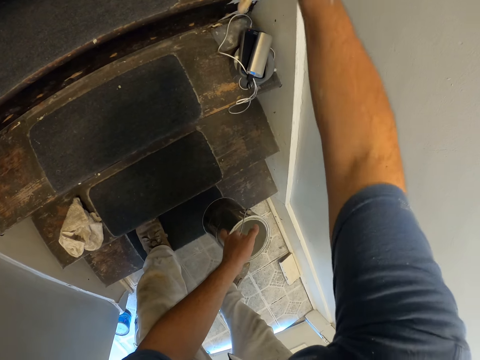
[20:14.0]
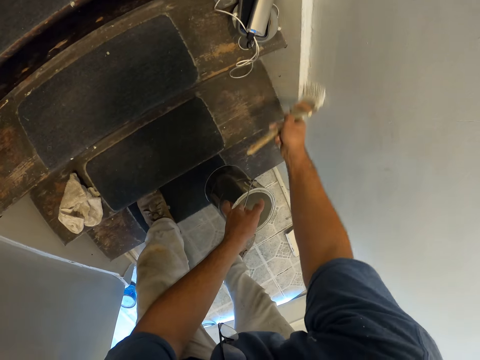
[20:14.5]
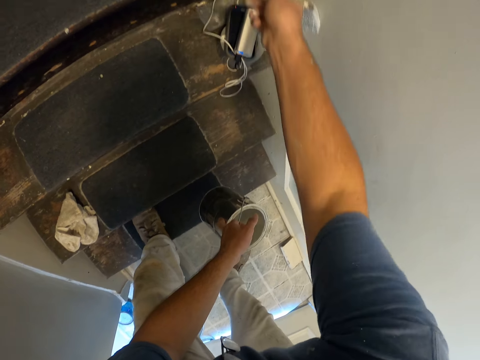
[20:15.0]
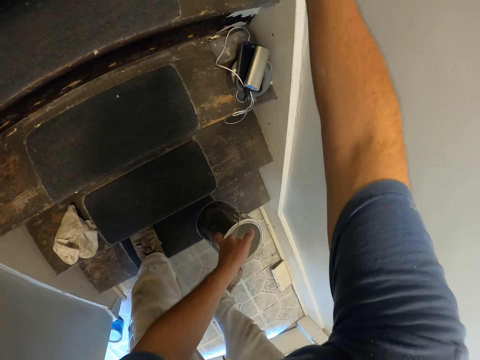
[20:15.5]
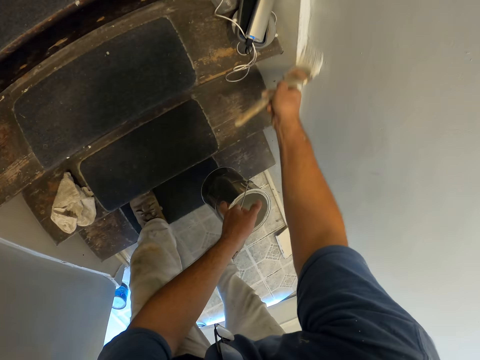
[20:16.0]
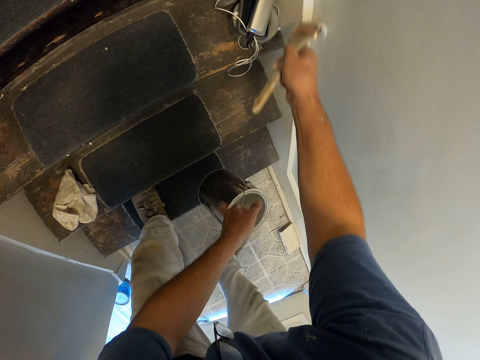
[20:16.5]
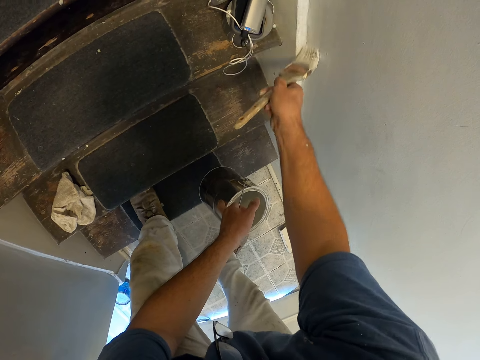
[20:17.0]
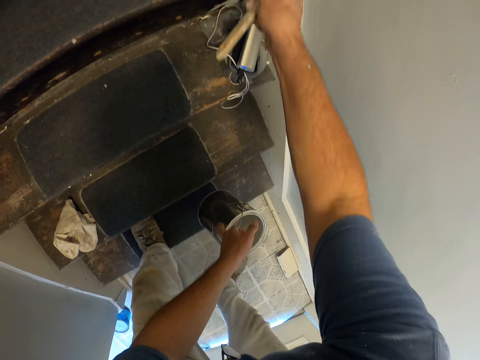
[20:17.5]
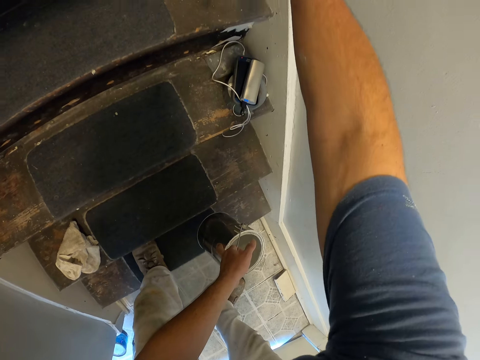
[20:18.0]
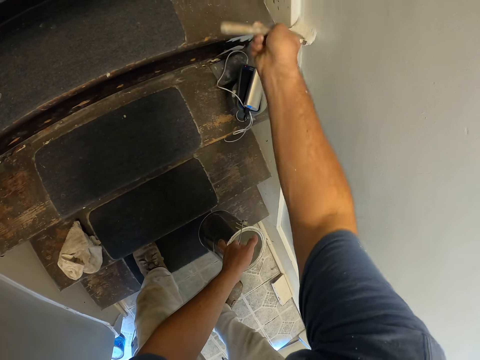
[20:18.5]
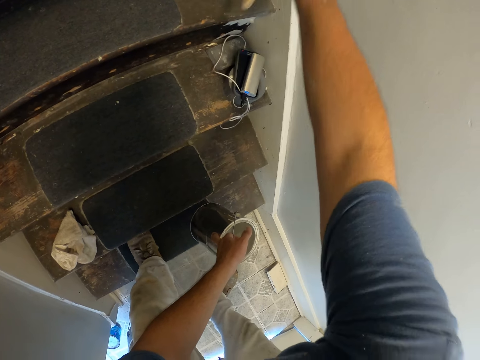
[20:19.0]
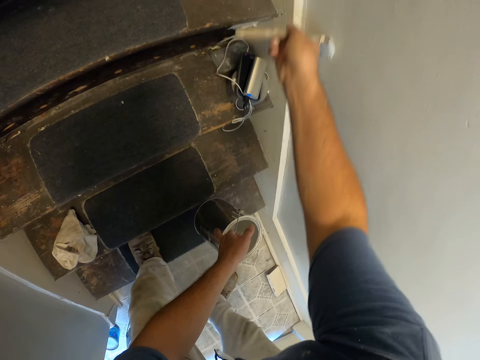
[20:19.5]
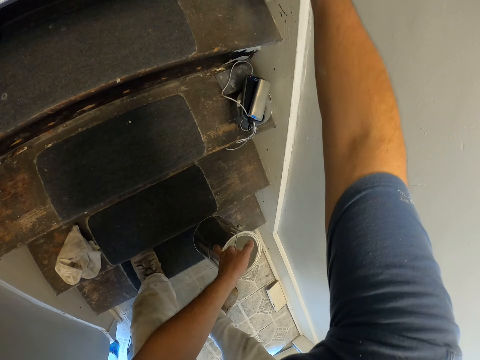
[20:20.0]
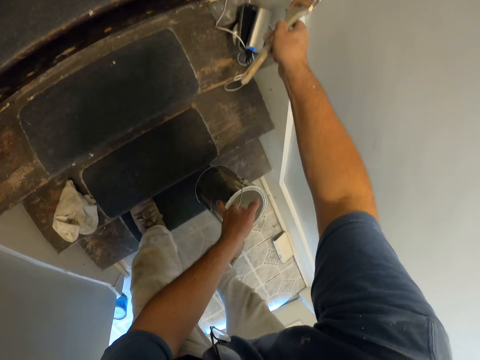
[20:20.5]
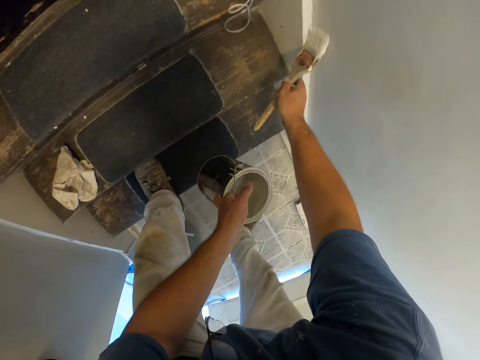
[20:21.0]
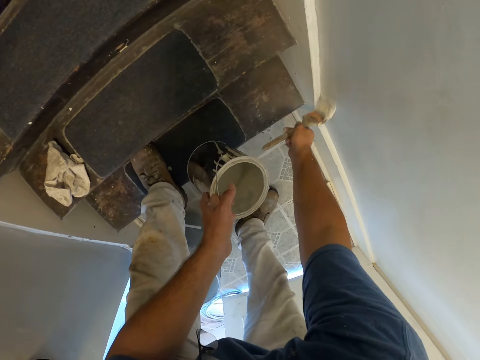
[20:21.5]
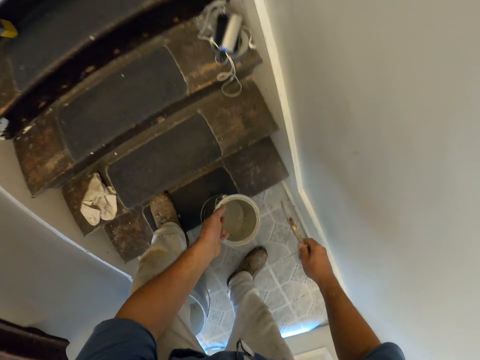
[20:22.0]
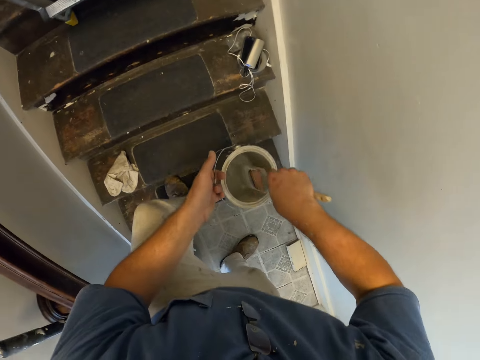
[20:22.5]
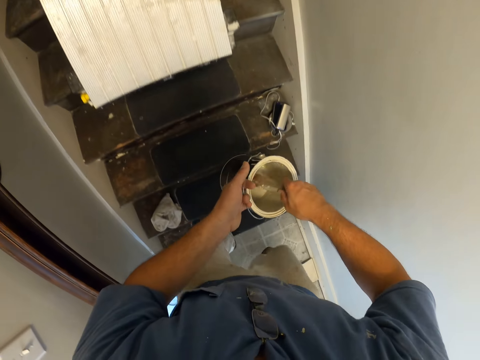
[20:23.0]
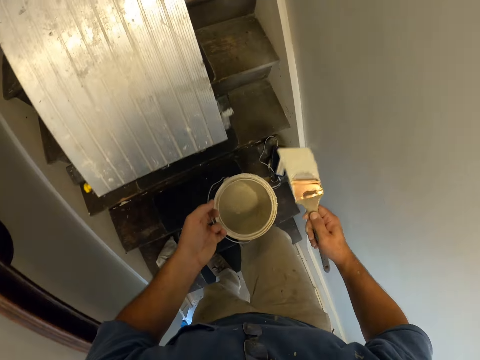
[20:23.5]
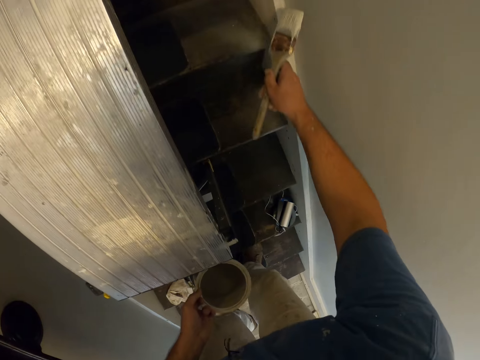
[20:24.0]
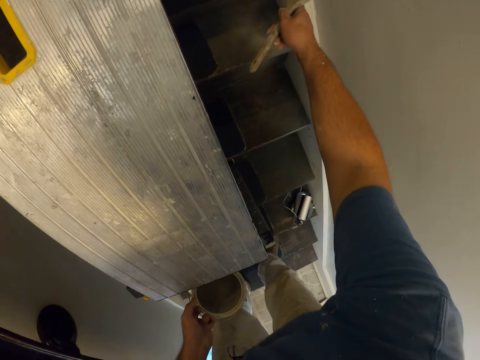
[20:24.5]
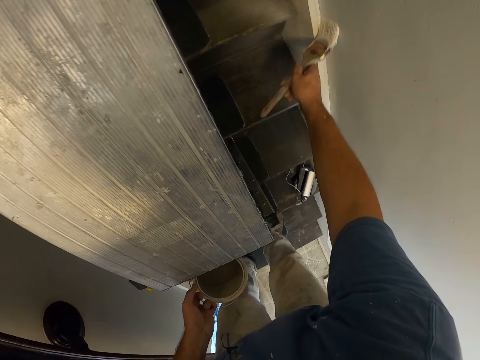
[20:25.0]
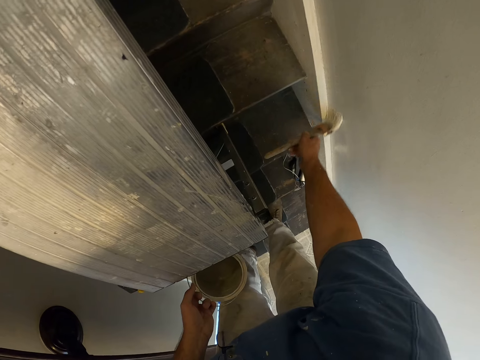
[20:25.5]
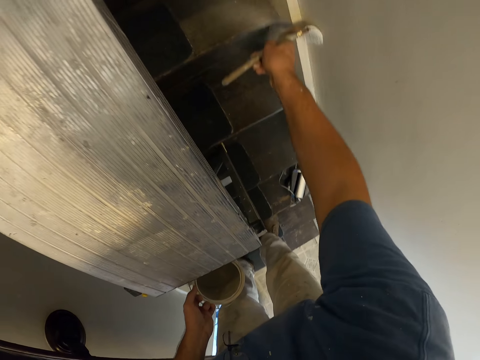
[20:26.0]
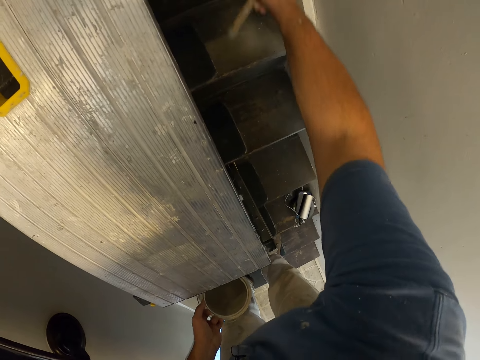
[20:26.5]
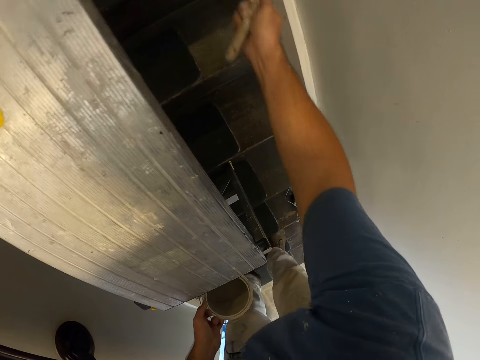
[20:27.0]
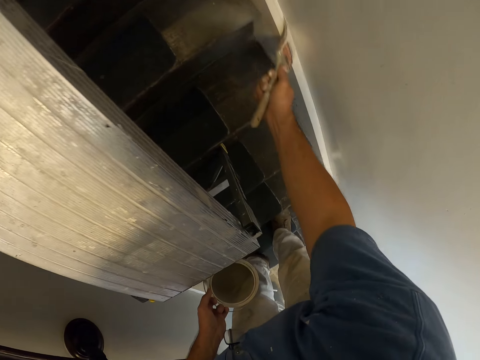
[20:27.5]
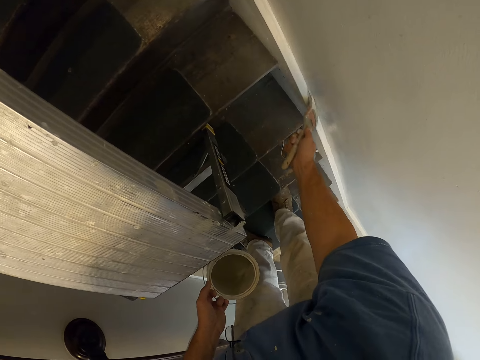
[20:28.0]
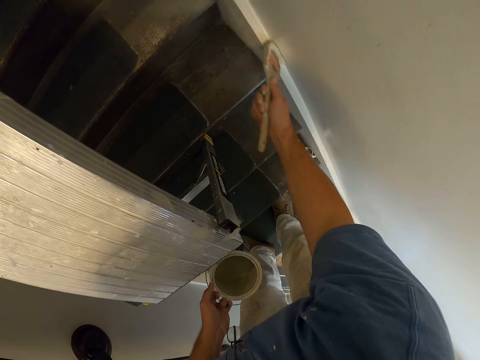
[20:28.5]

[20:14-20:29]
The camera wearer takes some paint from the paint can with the paint brush. They walk at the stairs. They paint the wall with the paint brush.

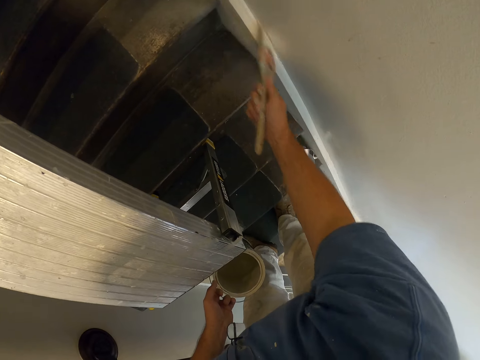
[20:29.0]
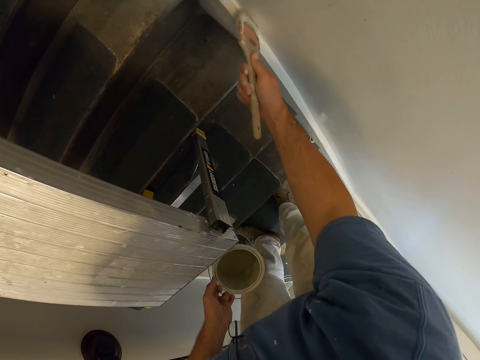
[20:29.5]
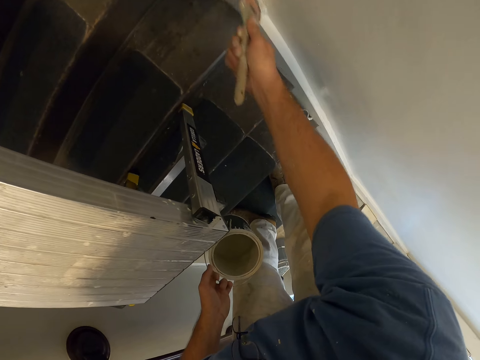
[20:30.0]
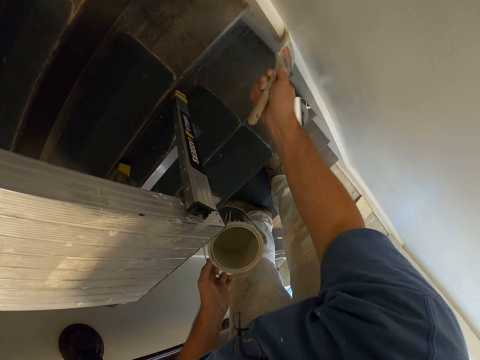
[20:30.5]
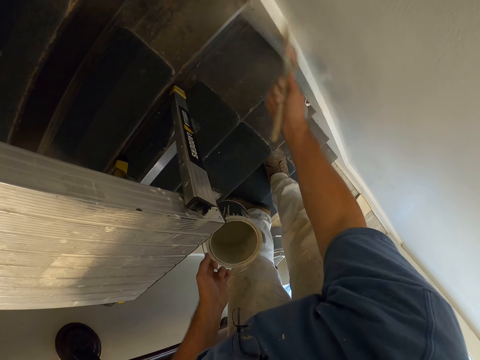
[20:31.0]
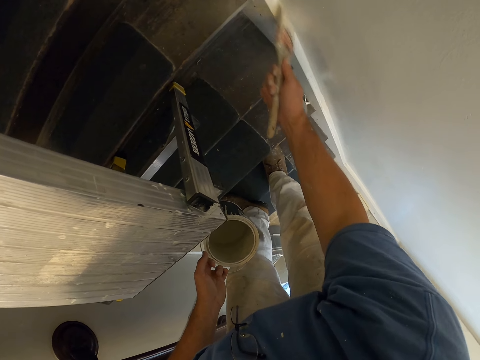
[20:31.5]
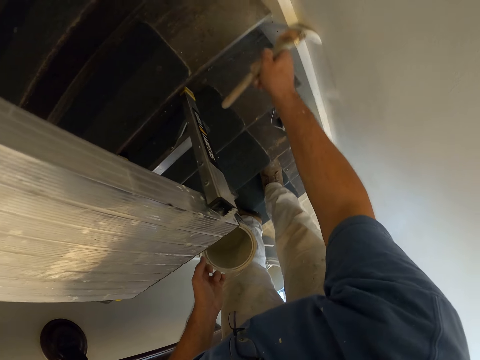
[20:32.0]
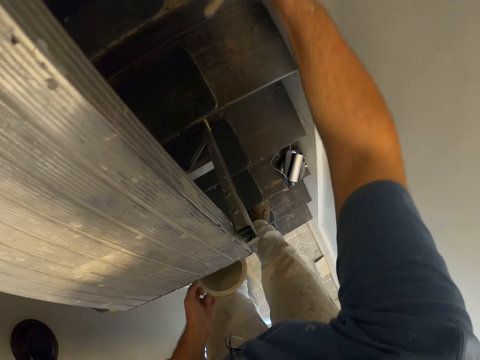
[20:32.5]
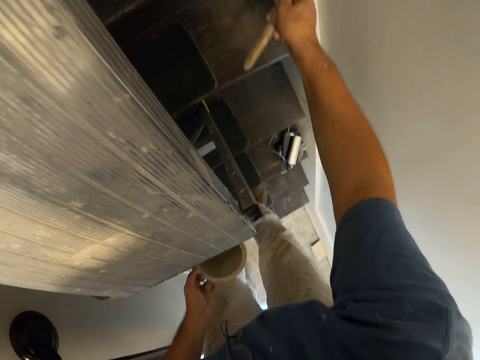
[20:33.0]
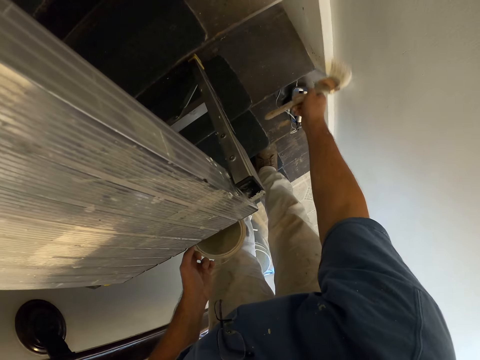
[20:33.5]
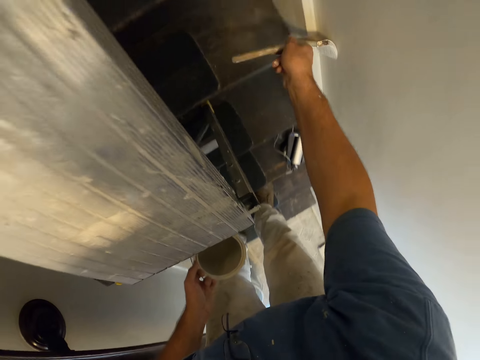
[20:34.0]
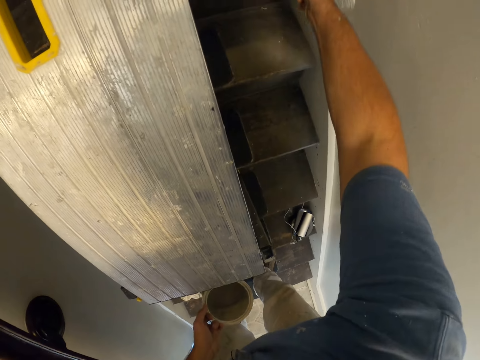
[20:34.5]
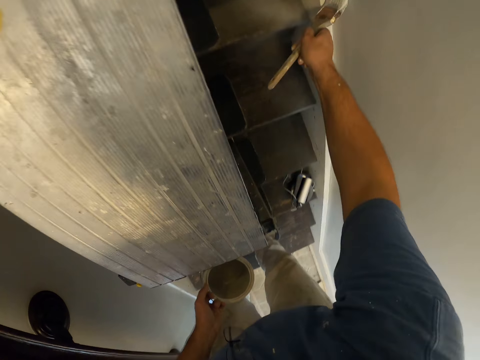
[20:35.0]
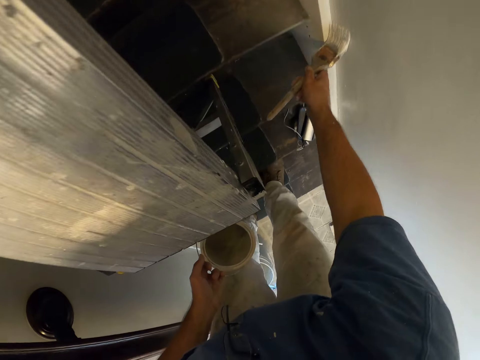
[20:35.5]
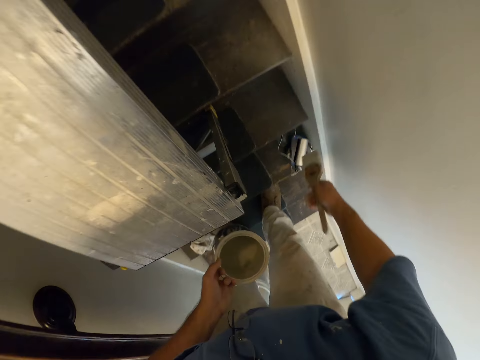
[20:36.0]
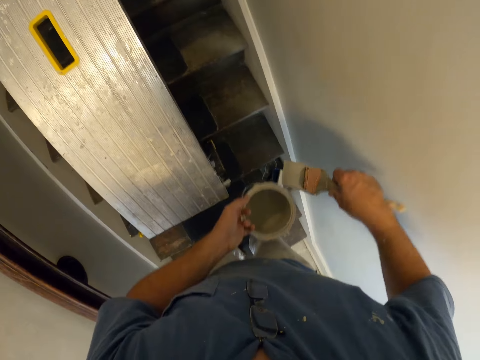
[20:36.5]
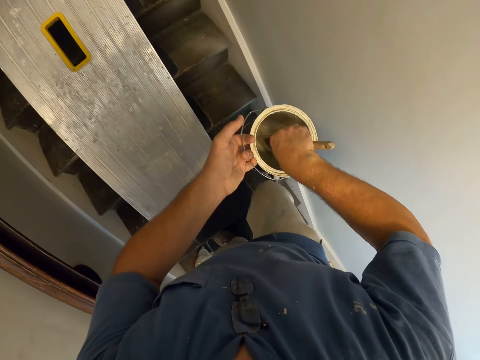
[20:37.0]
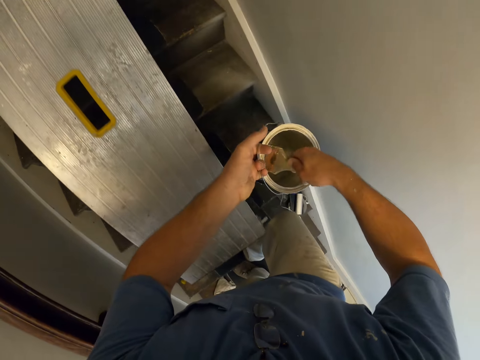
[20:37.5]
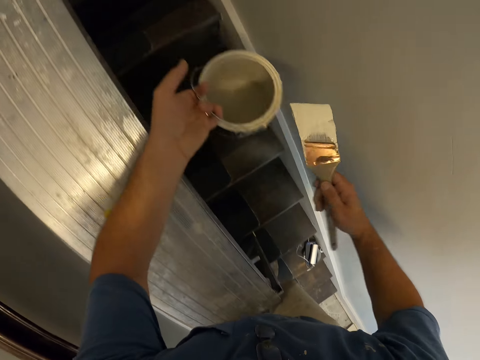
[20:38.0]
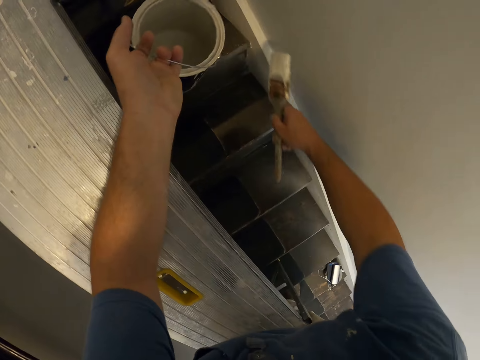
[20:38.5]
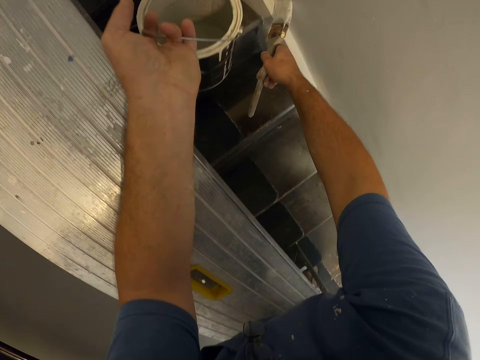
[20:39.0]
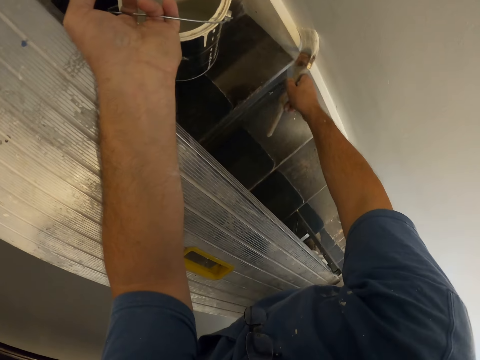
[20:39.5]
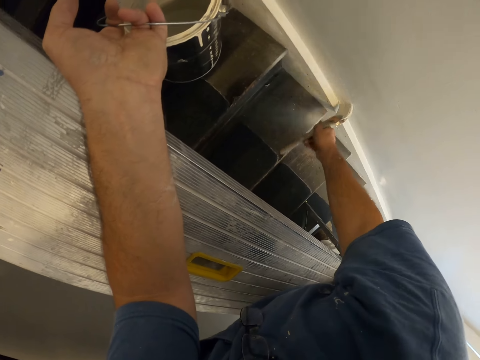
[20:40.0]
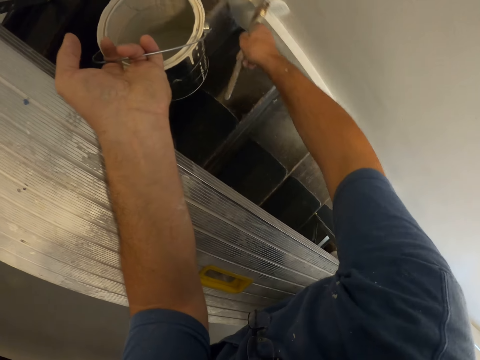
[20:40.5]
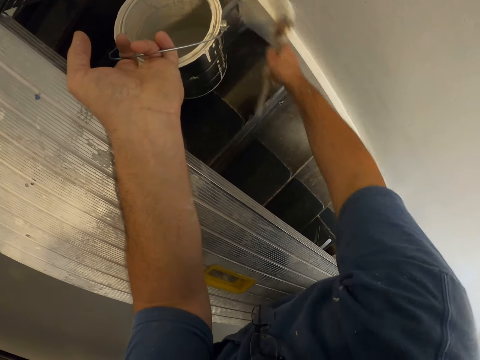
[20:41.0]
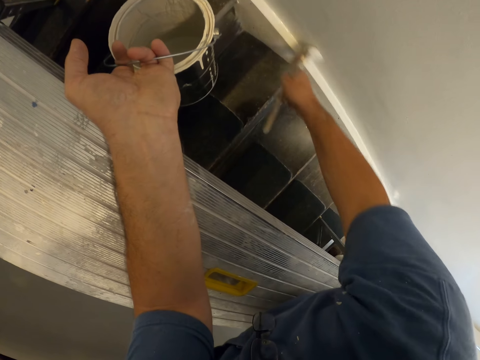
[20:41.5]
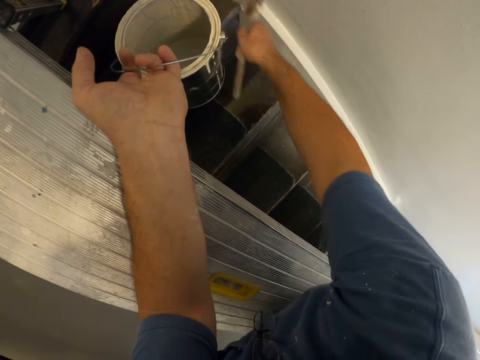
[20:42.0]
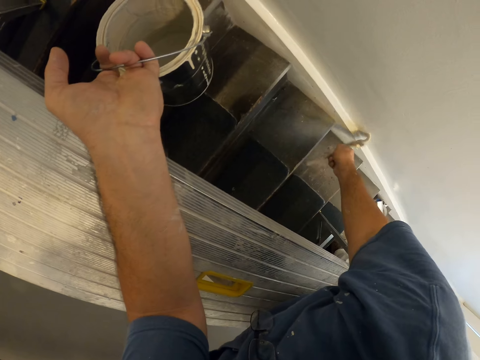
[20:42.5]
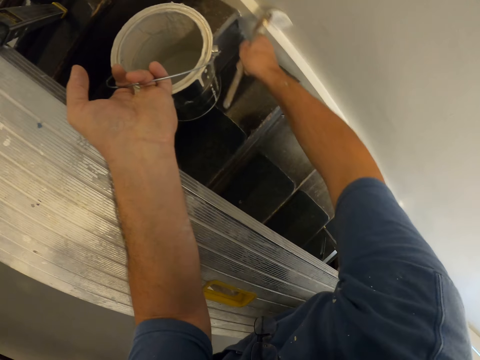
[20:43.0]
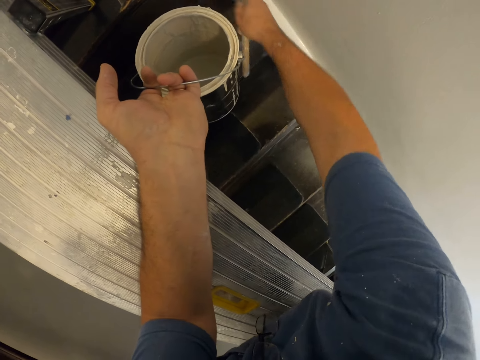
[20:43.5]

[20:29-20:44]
The camera wearer takes some paint from the paint can with the paint brush. He moves his leg. He places his hand on the bench. He paints the wall with the paint brush.
